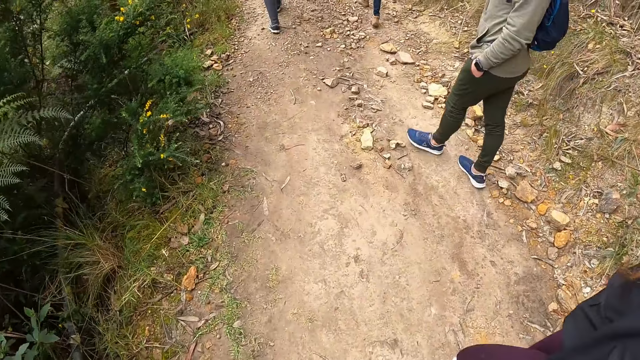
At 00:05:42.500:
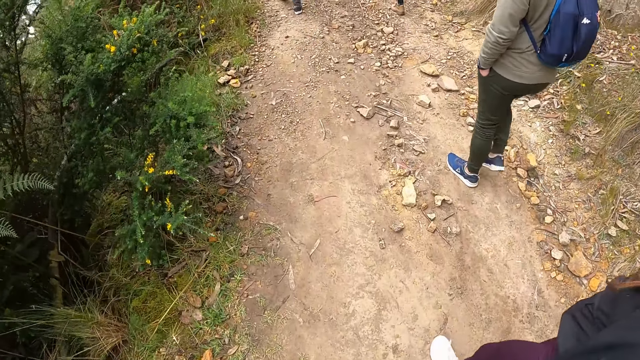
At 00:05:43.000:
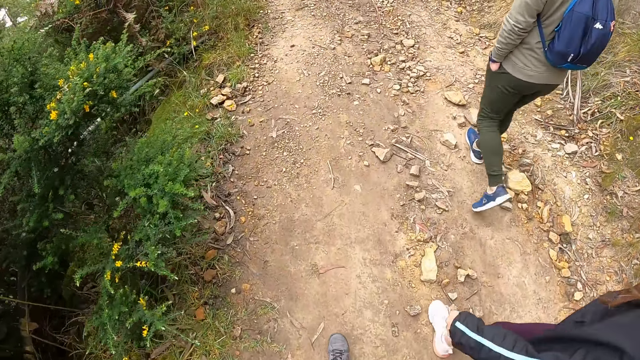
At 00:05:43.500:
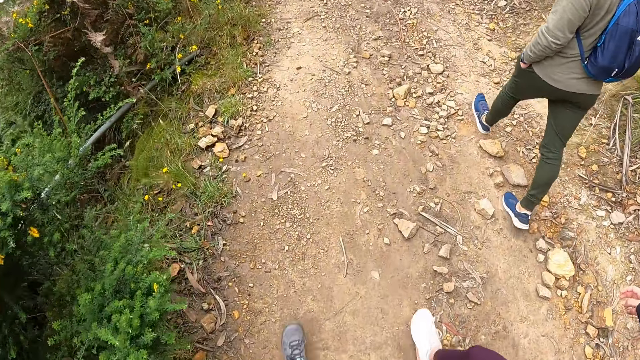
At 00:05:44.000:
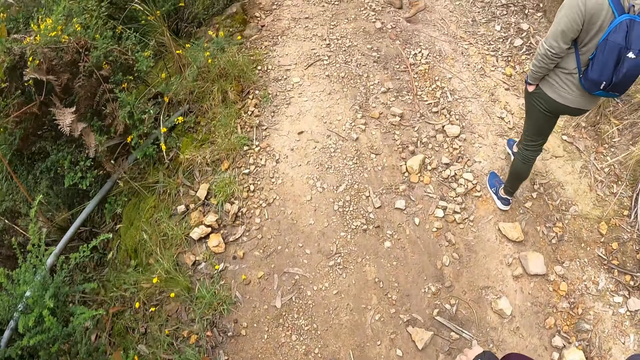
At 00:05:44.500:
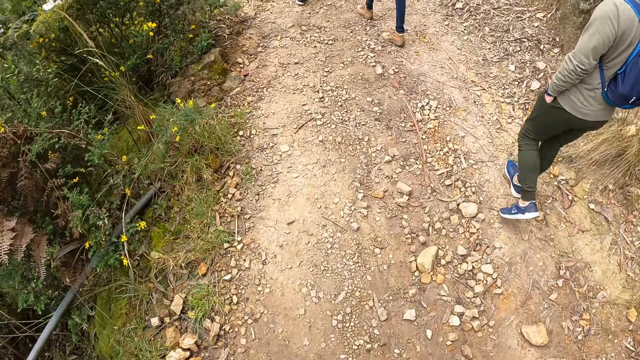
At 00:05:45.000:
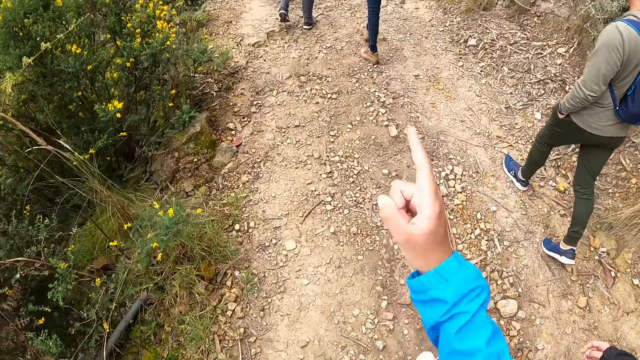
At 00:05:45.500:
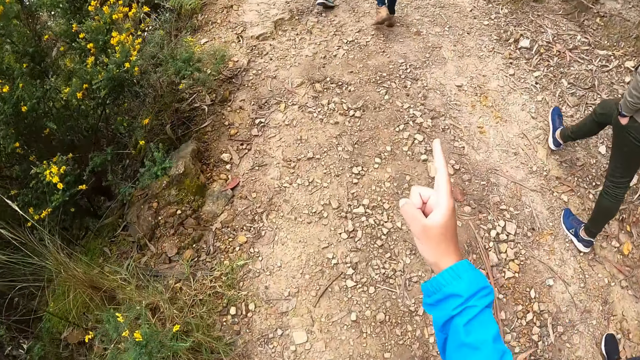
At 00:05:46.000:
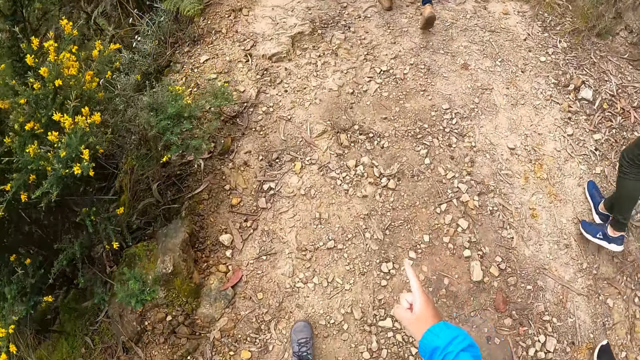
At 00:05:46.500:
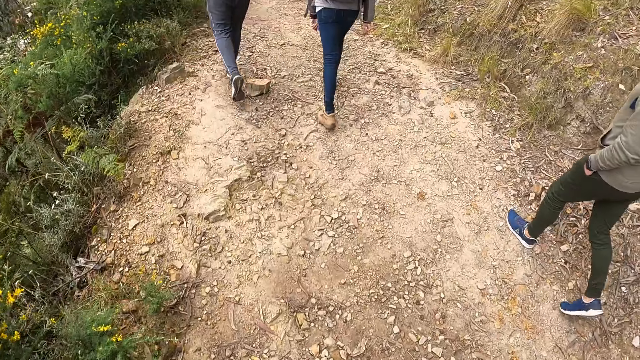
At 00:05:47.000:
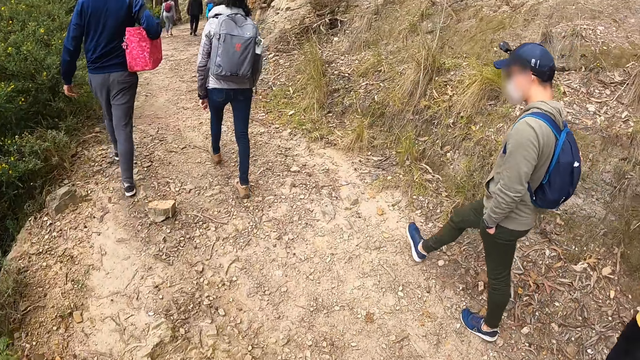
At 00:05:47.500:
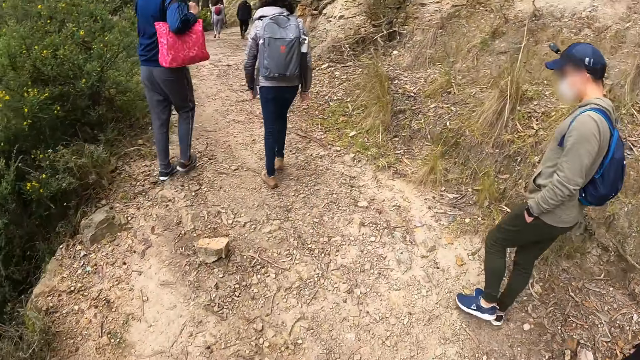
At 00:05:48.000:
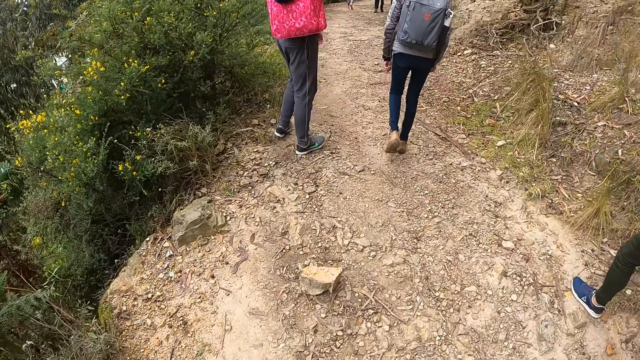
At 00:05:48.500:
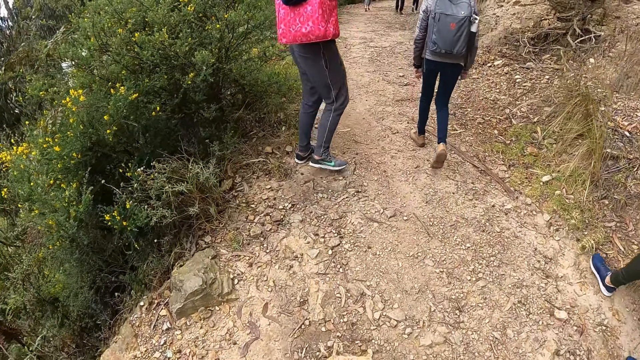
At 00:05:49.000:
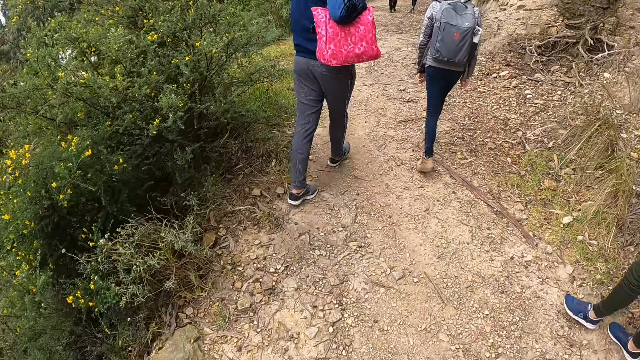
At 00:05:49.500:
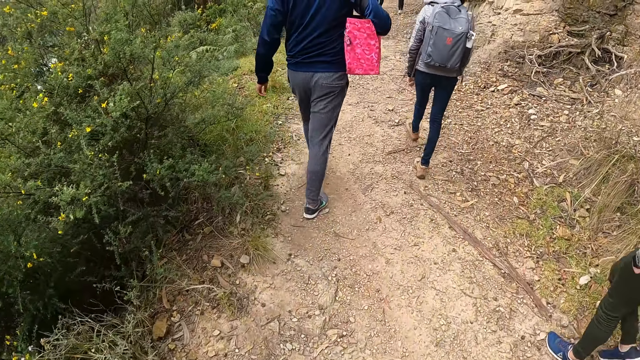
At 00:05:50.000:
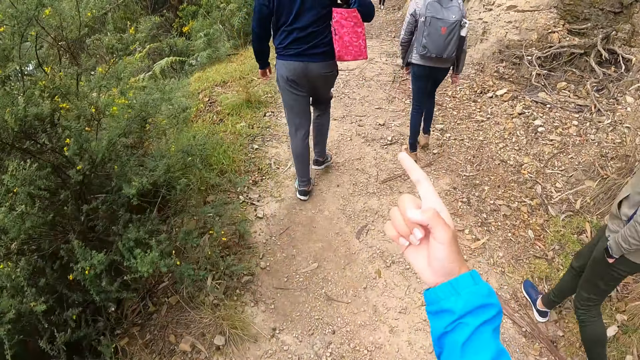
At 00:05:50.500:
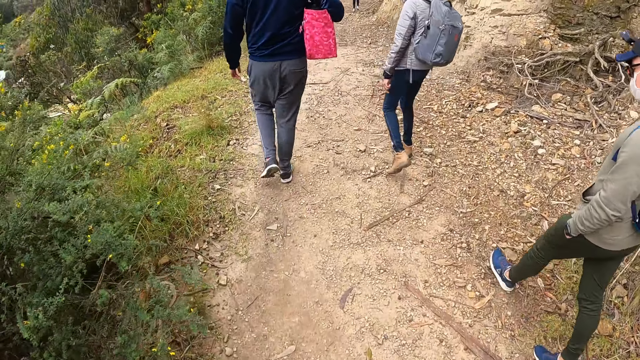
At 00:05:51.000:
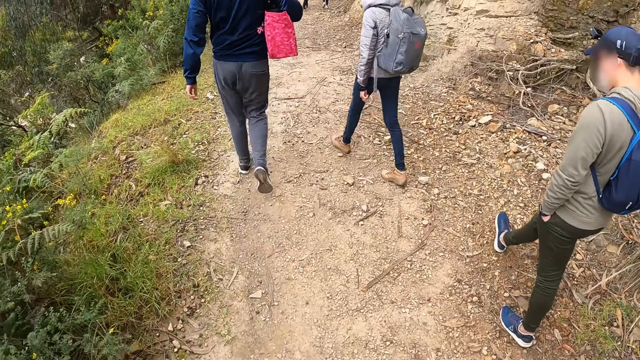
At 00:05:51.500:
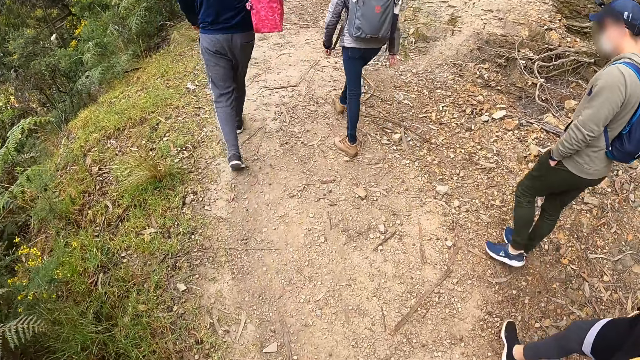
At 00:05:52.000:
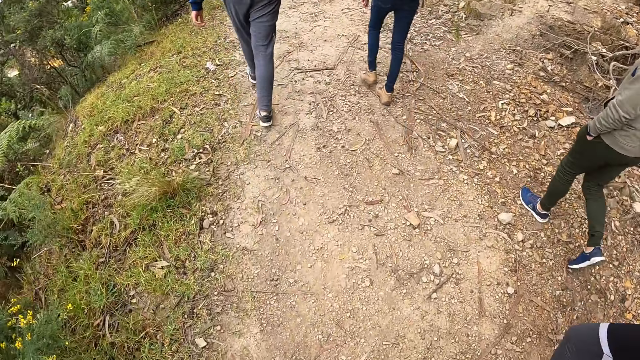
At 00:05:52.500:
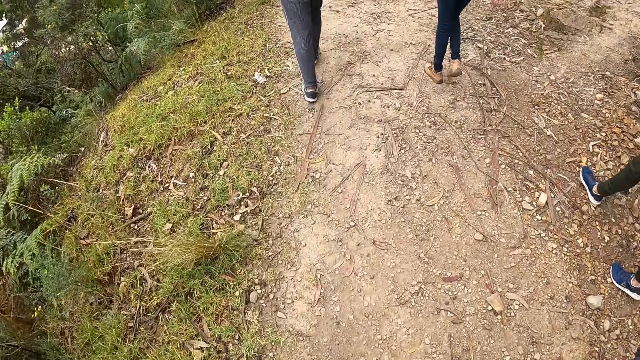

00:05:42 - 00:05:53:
The camera wearer points her right index finger forward. She points her right index finger forward again.

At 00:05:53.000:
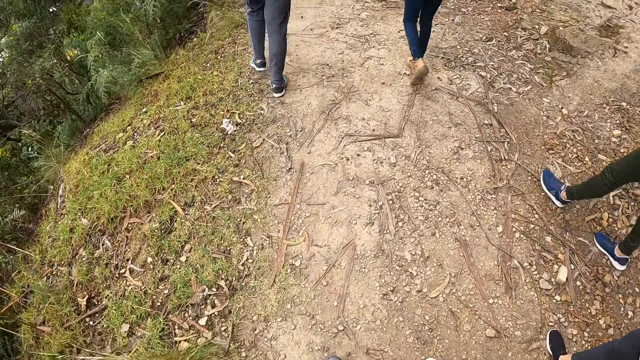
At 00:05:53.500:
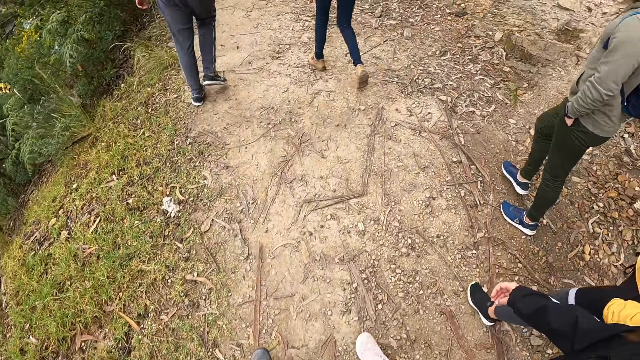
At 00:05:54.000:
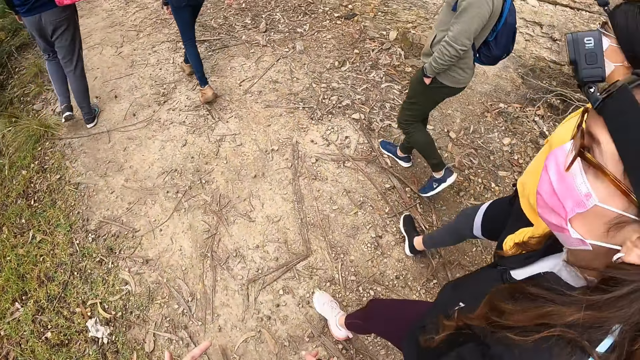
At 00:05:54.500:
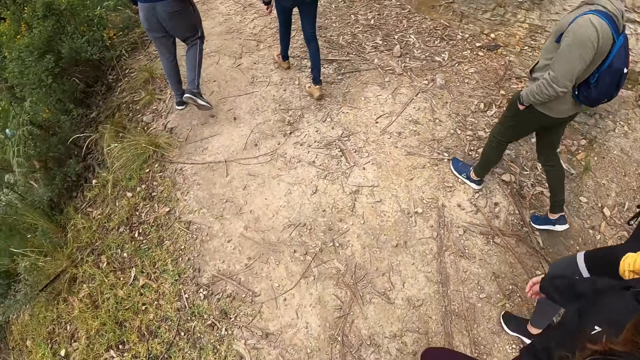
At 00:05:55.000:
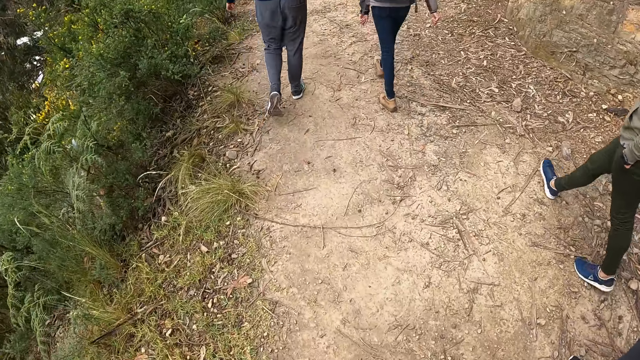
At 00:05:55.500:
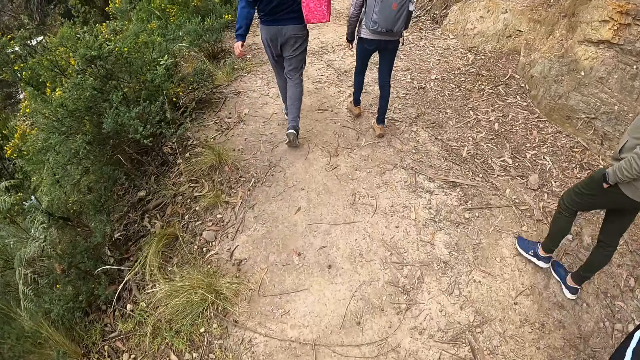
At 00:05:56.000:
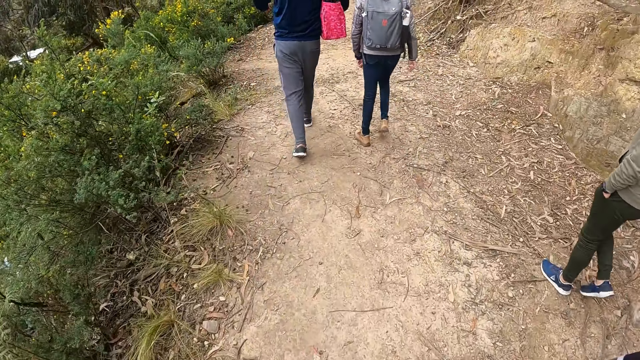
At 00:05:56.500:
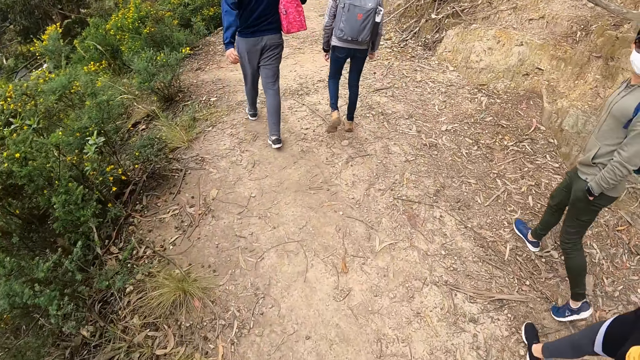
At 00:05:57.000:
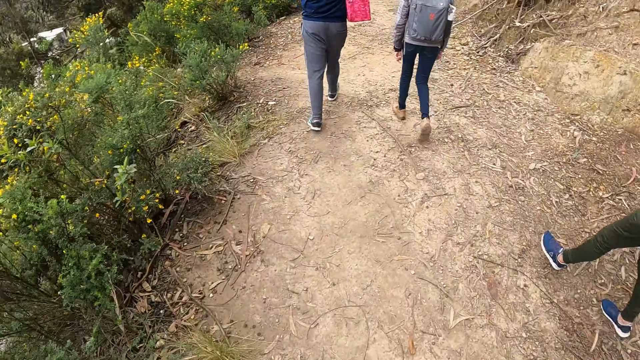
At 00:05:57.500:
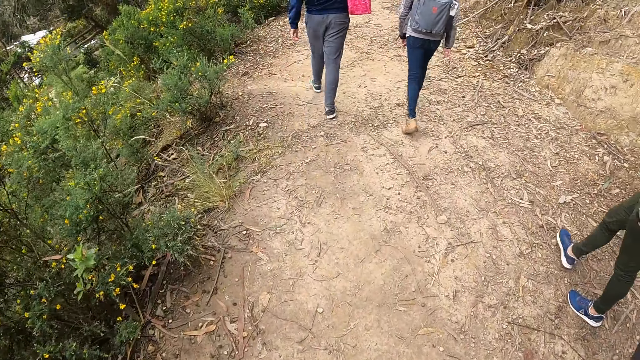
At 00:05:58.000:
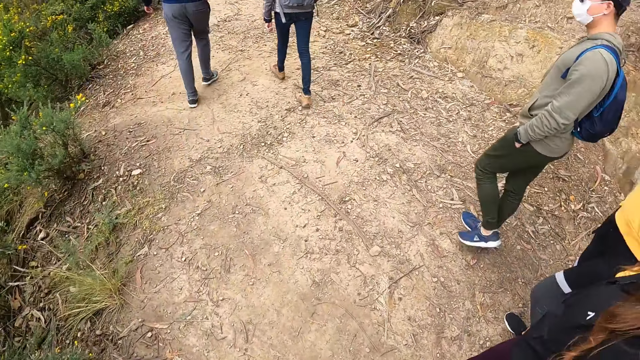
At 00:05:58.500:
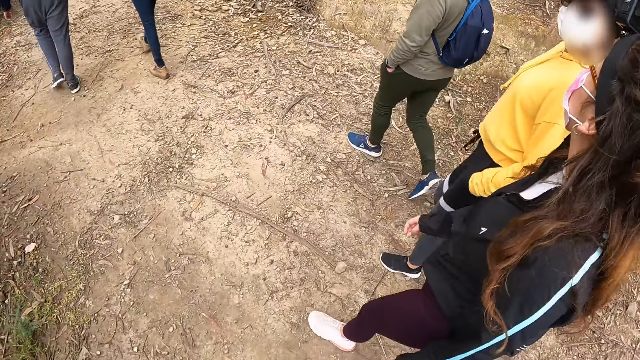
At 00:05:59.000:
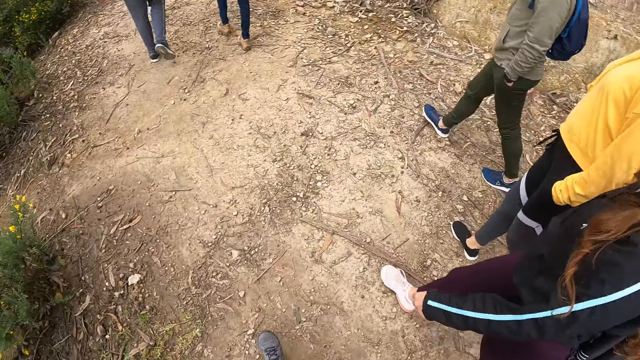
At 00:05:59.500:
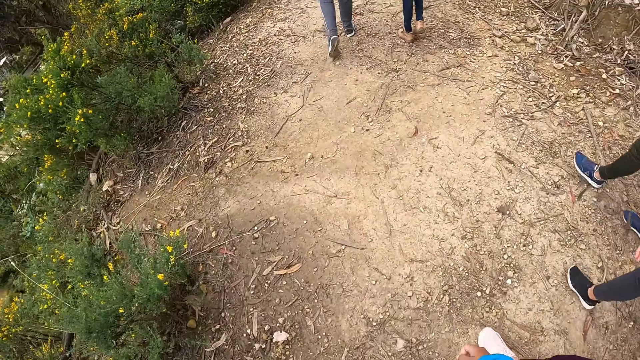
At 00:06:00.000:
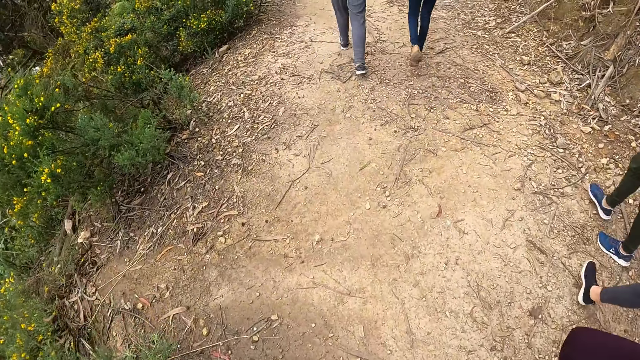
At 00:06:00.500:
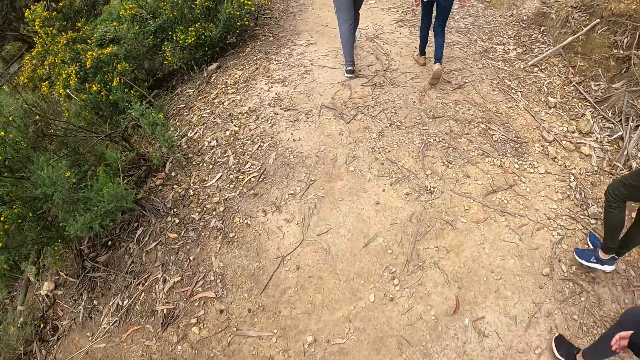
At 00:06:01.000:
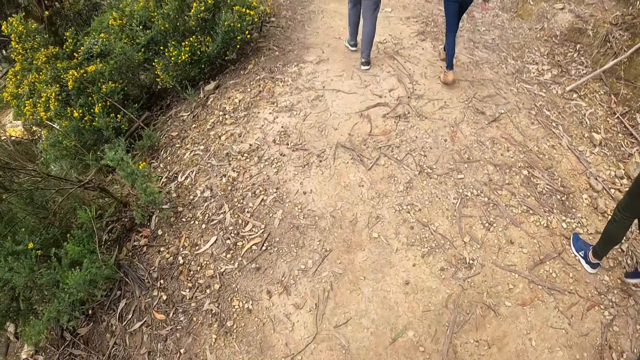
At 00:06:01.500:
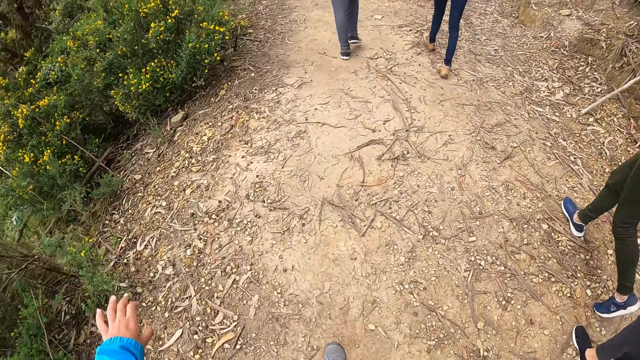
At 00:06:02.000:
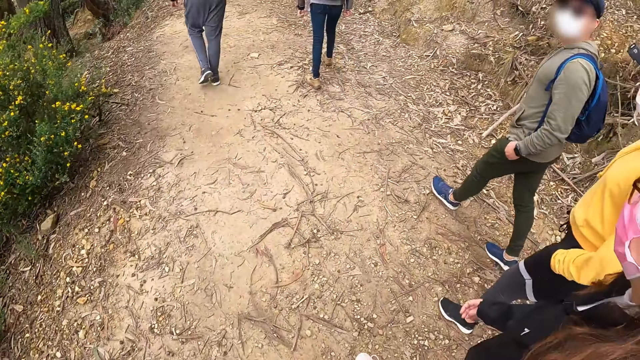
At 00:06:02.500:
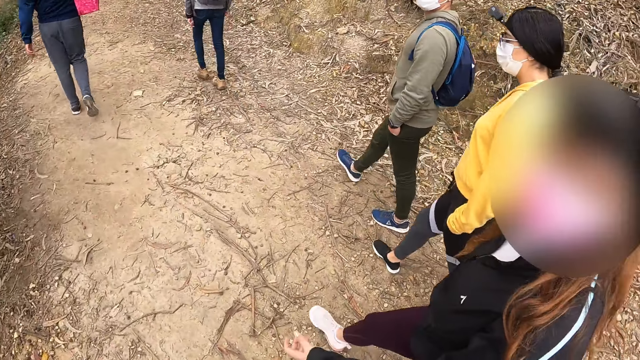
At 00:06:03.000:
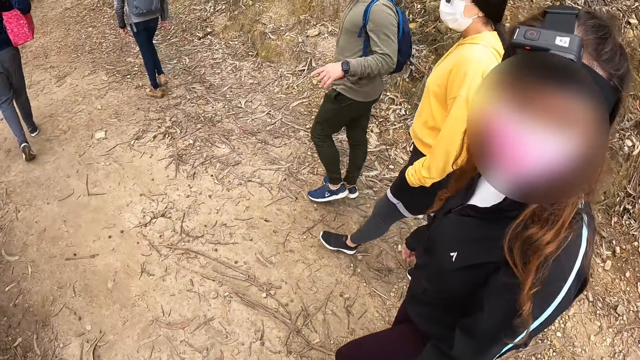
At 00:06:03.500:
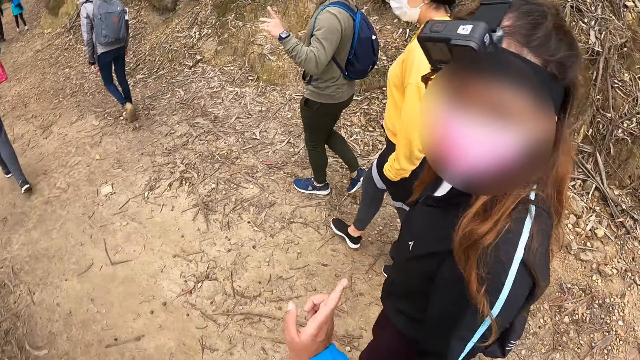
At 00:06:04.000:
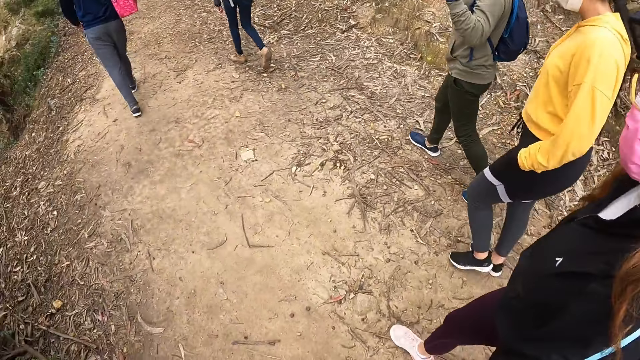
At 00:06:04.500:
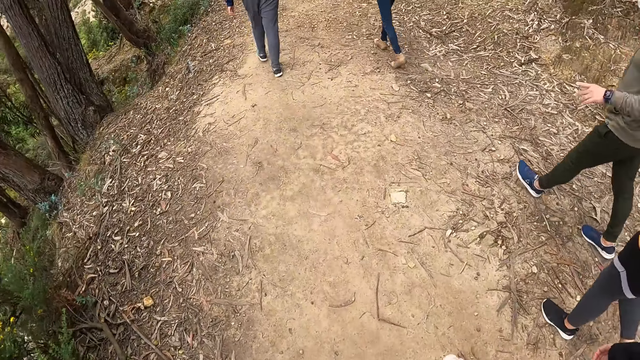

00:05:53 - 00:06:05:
A woman points to another woman with her left index finger. A man points his left hand to the camera wearer.
